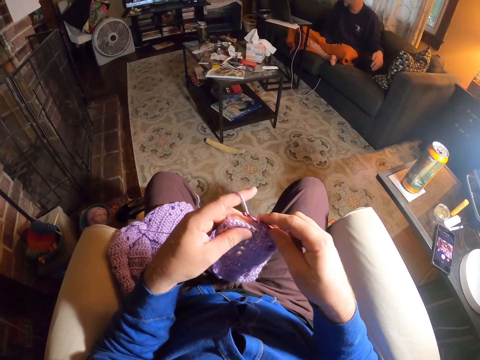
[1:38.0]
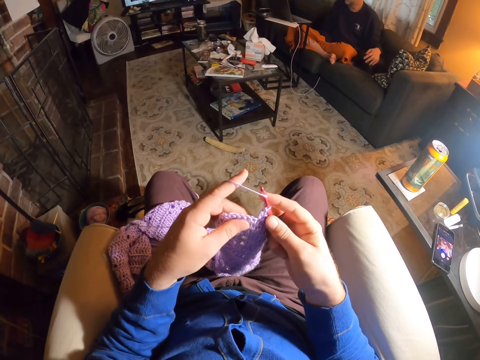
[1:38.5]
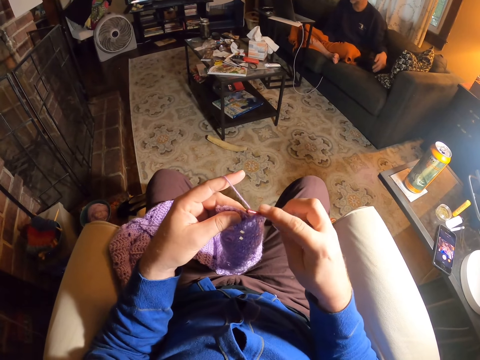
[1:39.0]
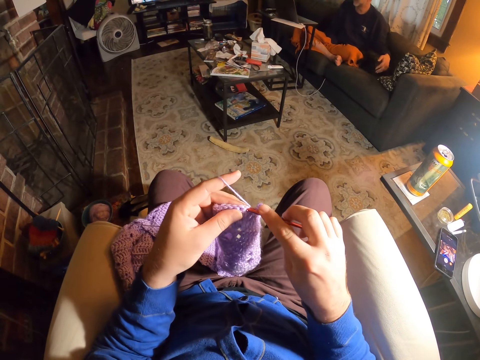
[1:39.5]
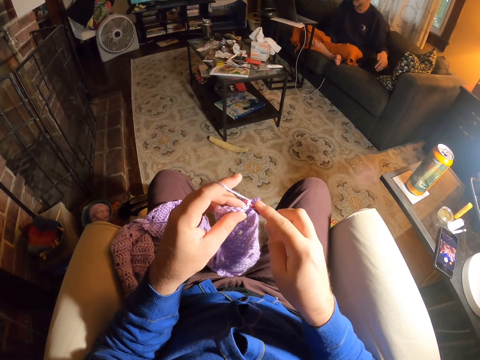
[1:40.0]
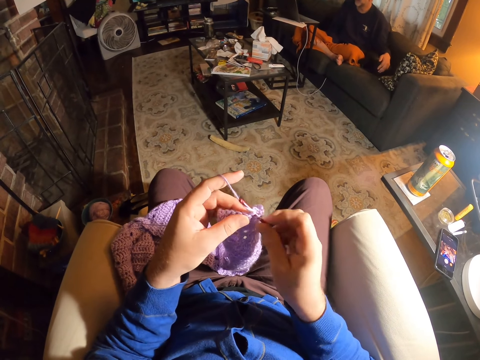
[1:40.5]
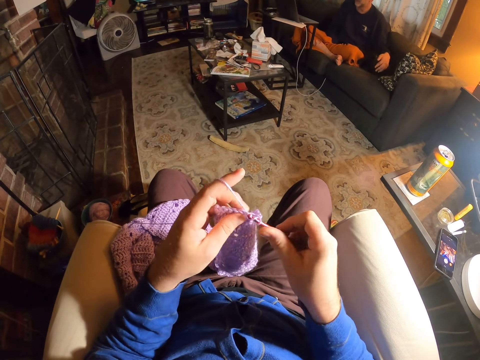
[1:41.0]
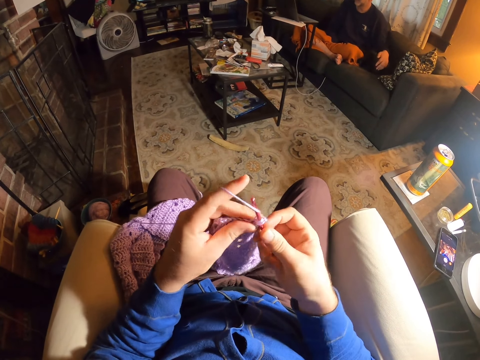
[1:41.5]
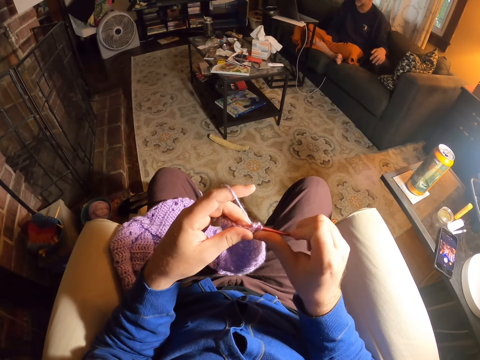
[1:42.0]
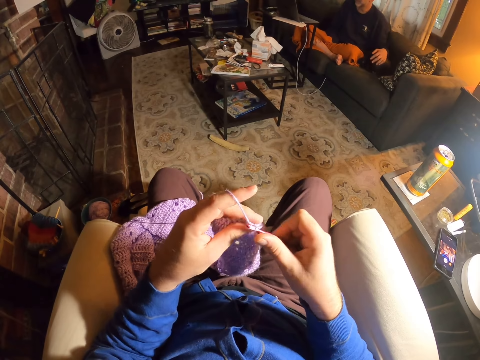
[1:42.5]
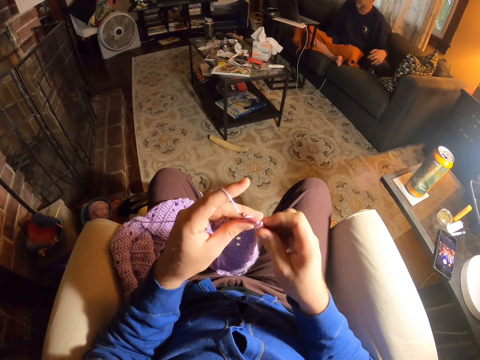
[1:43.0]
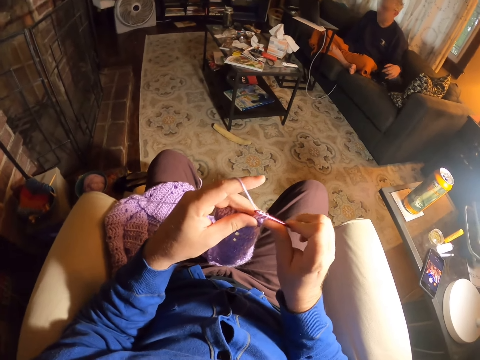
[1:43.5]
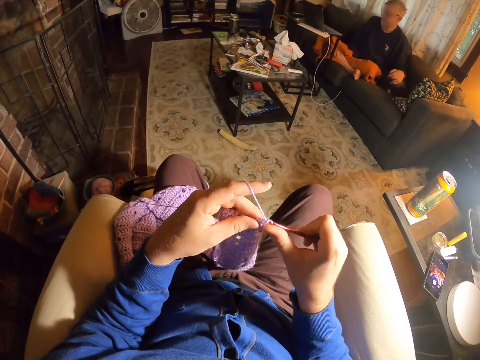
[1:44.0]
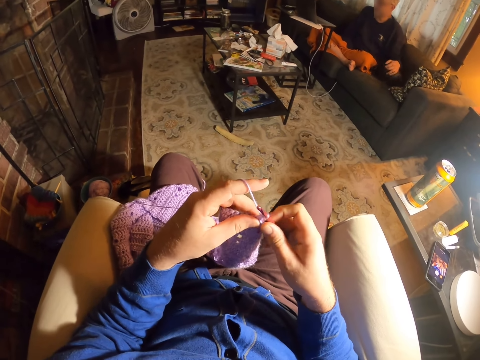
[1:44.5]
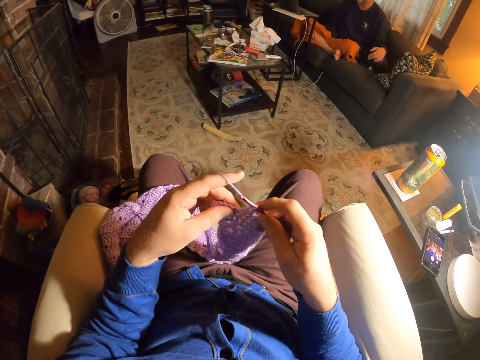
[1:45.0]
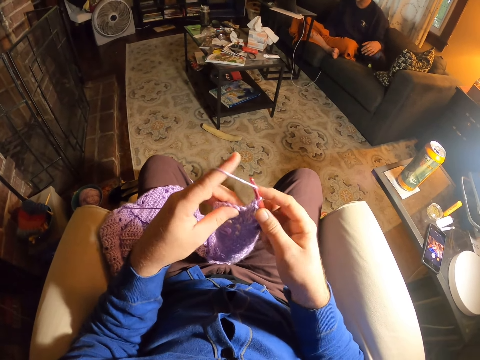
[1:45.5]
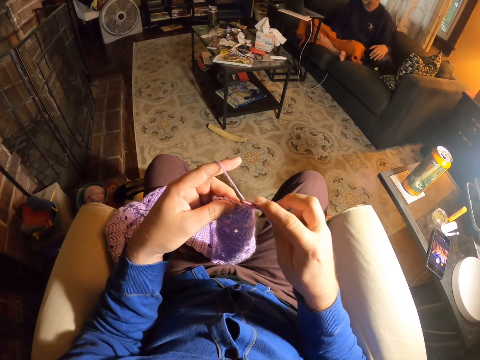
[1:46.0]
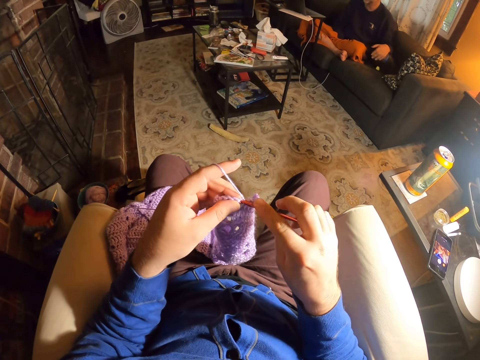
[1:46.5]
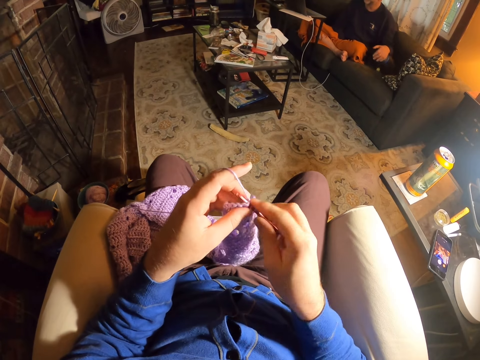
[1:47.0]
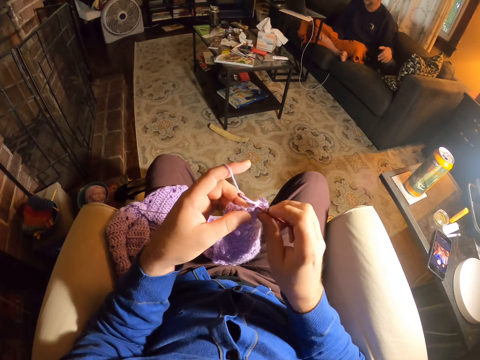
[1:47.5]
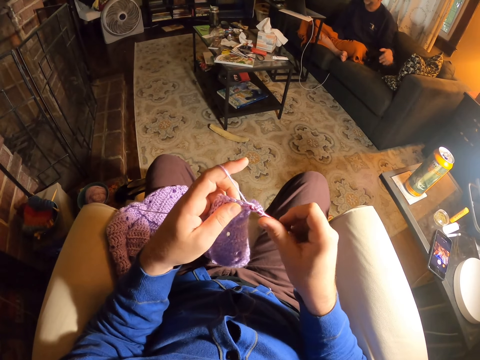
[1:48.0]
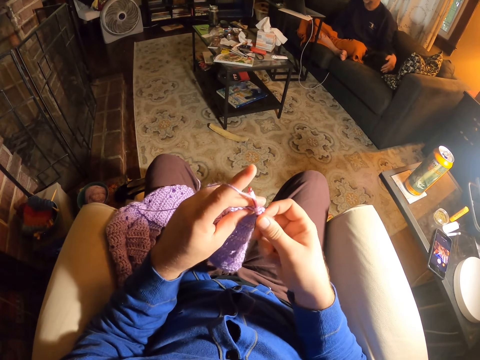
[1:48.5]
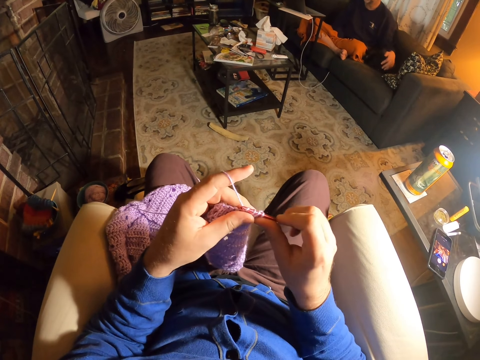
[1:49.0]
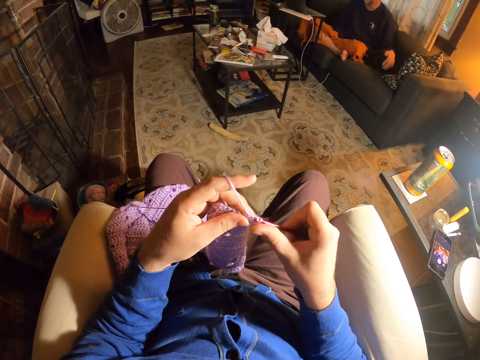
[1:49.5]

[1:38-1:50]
The camera wearer rolls thread around the crochet needle. They knit the fabric with the crochet needle. They roll the thread around the crochet needle. They knit the fabric with the crochet needle. They examine the fabric stitches. They roll the thread around the crochet needle. They knit the fabric with the crochet needle.

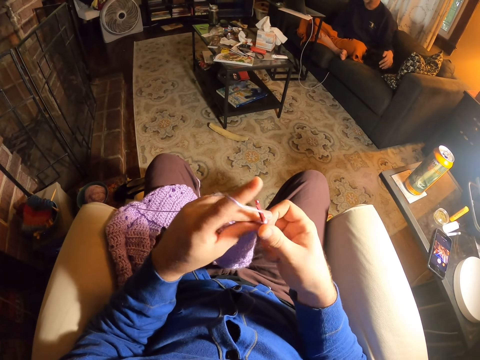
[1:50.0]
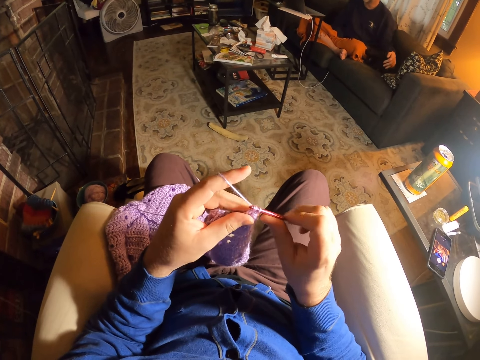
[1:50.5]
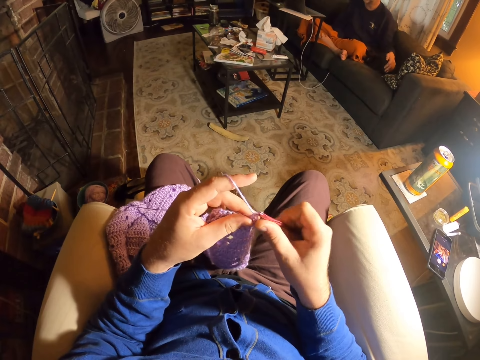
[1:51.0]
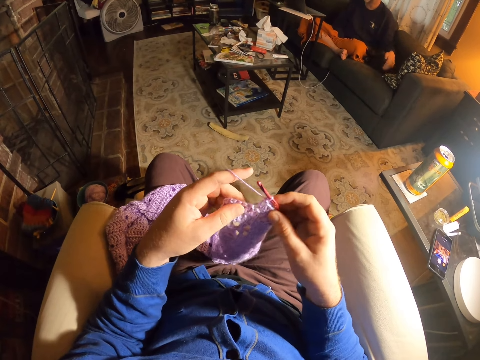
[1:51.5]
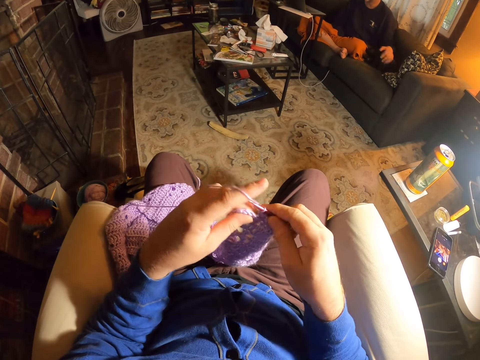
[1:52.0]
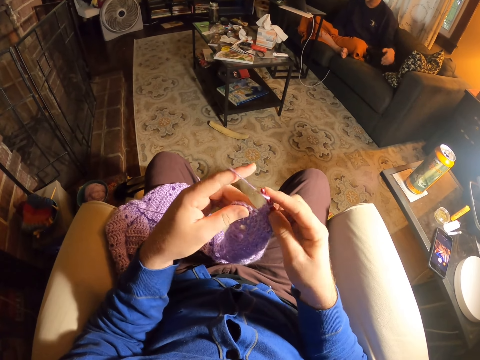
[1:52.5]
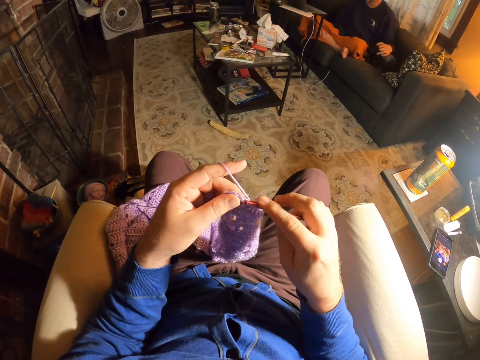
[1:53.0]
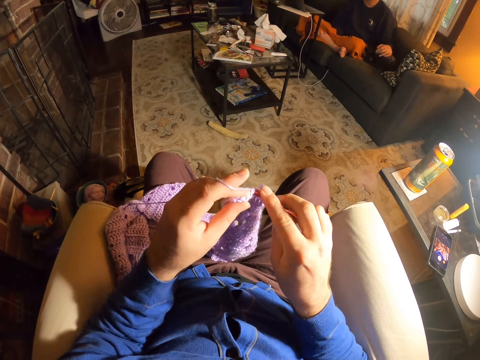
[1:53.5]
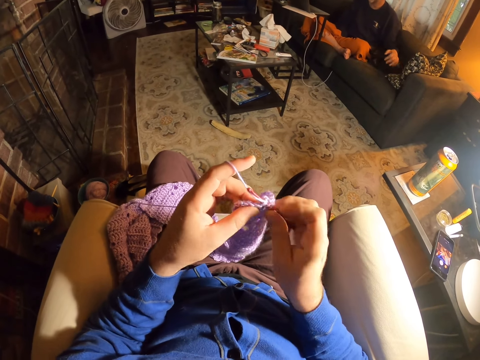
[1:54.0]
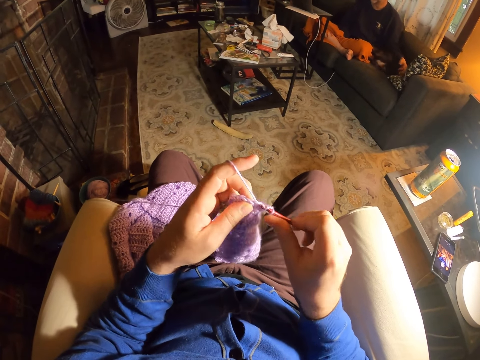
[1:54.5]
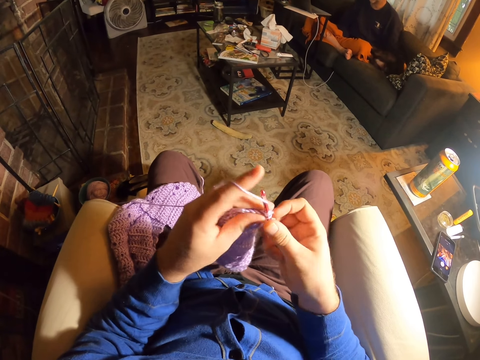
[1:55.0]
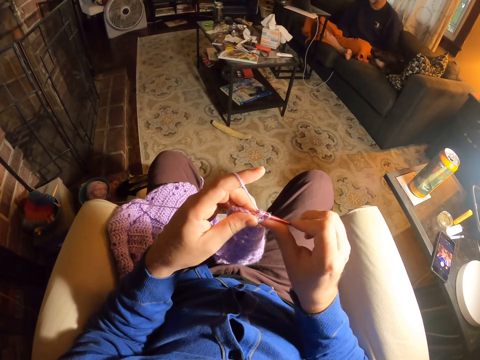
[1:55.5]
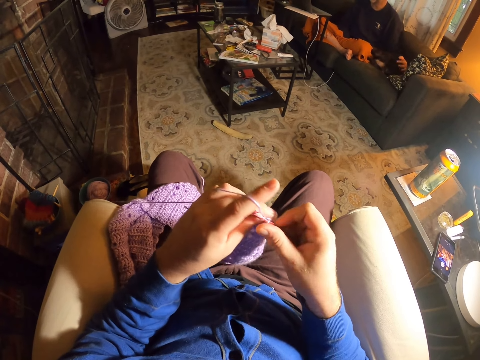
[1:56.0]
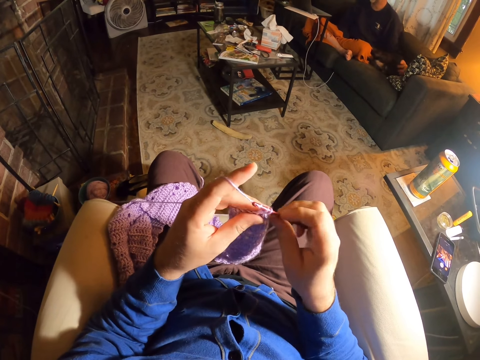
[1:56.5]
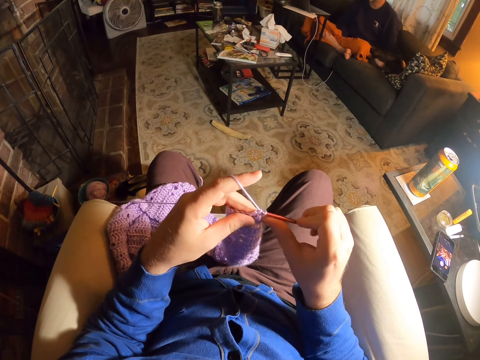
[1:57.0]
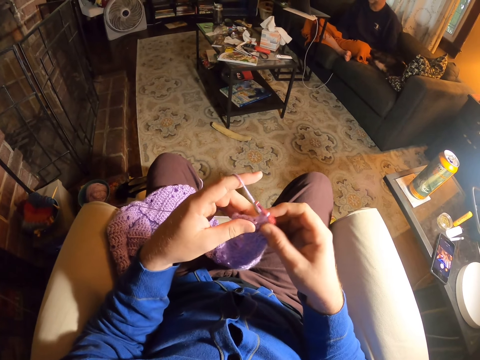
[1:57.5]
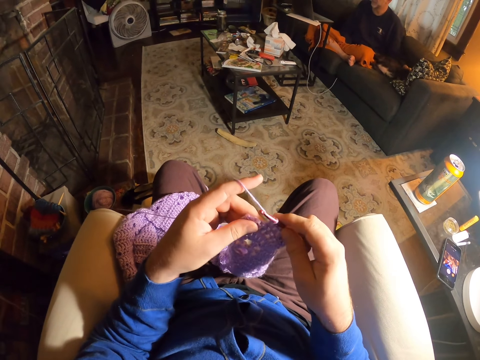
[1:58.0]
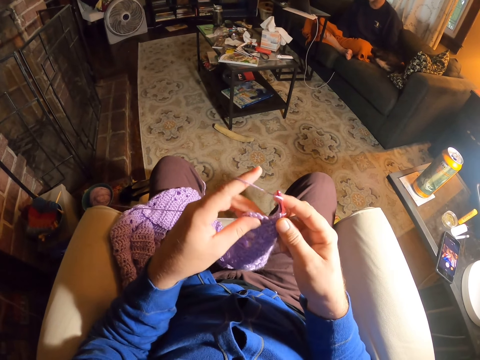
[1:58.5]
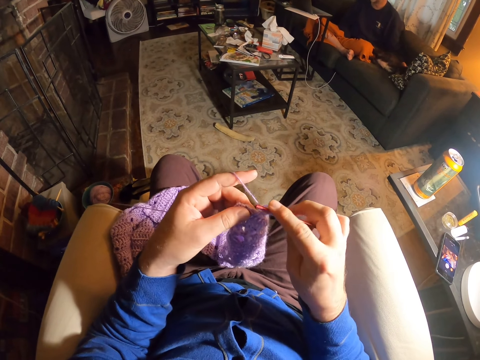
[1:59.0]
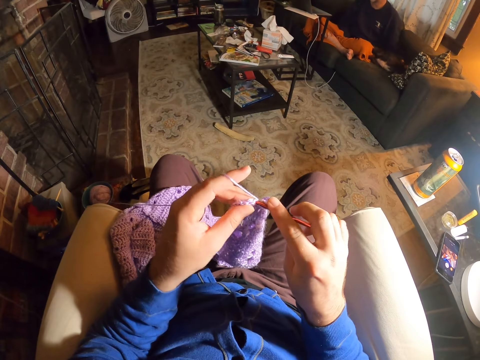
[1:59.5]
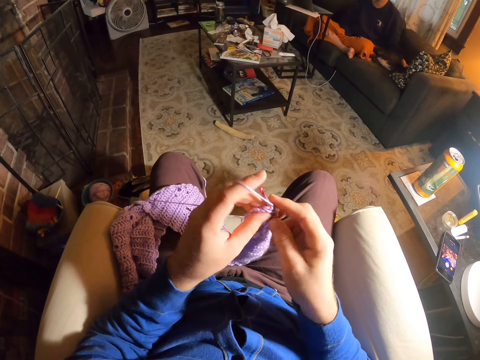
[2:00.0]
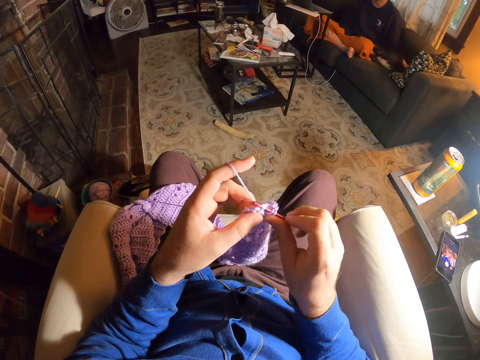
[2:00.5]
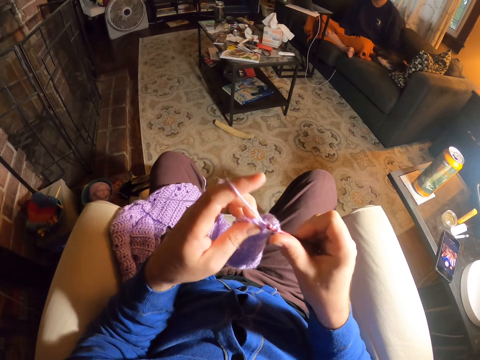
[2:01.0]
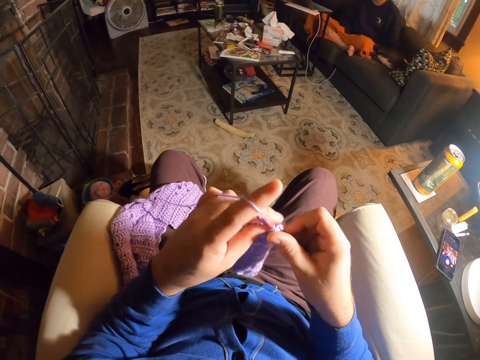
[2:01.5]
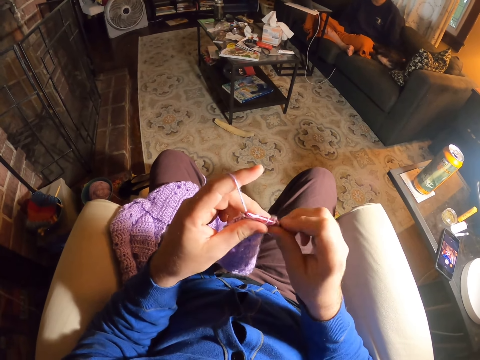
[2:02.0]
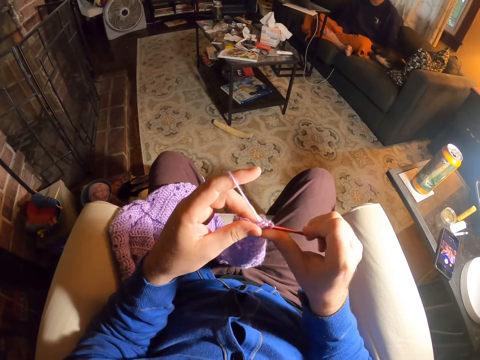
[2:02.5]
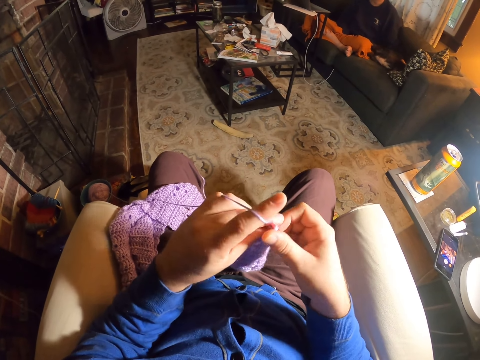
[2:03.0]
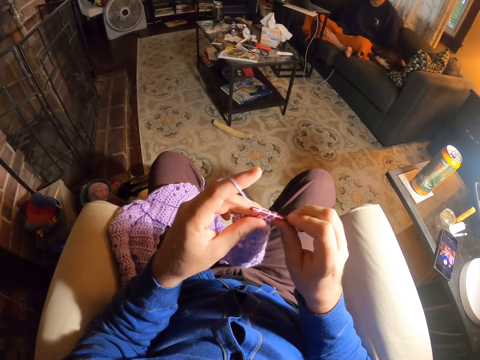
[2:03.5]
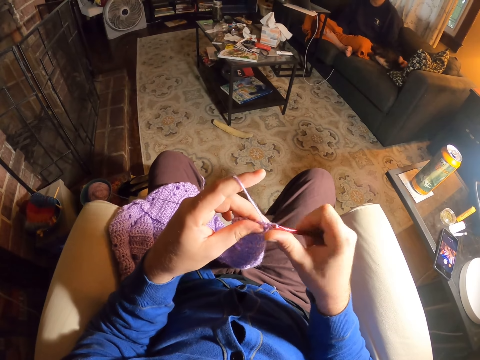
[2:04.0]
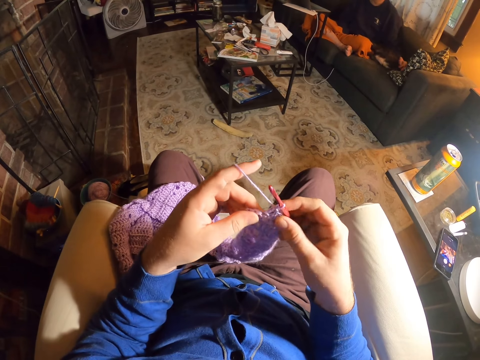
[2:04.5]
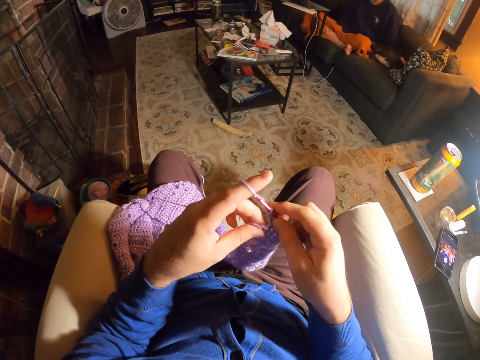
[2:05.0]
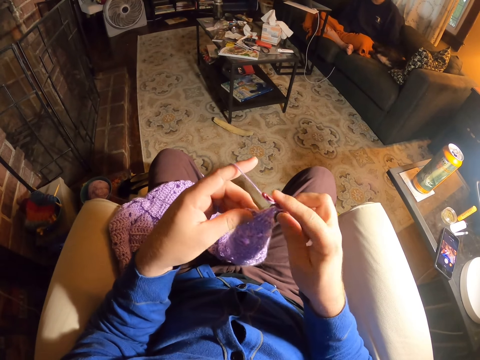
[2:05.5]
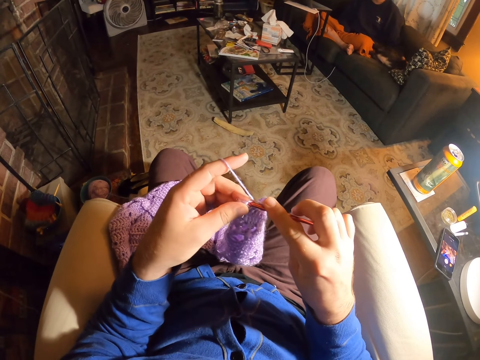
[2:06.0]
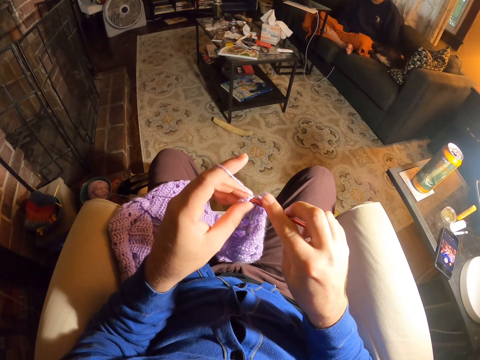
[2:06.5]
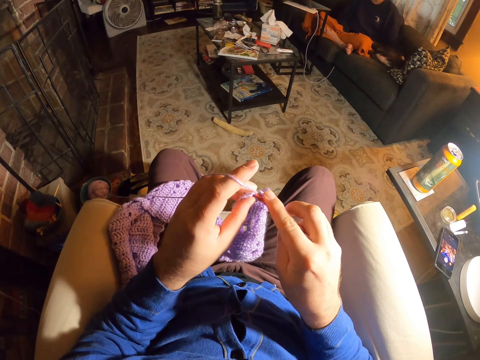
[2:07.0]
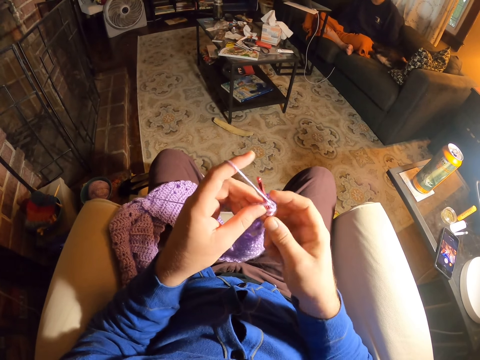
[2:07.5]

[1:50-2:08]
The camera wearer rolls thread around the crochet needle. They knit the fabric with the crochet needle. They roll the thread around the crochet needle. They knit the fabric with the crochet needle. They roll the thread around the crochet needle. They knit the fabric with the crochet needle. They roll the thread around the crochet needle. They knit the fabric with the crochet needle. They examine the fabric stitches. They roll the thread around the crochet needle. They knit the fabric with the crochet needle. They roll the thread around the crochet needle. They knit the fabric with the crochet needle. They roll the thread around the crochet needle. They knit the fabric with the crochet needle.
